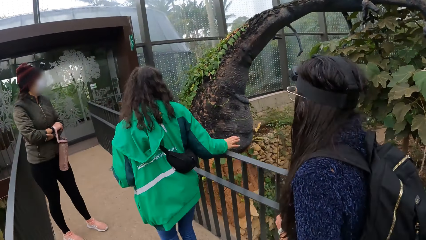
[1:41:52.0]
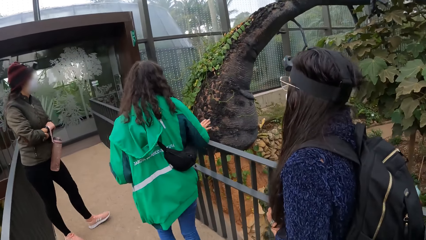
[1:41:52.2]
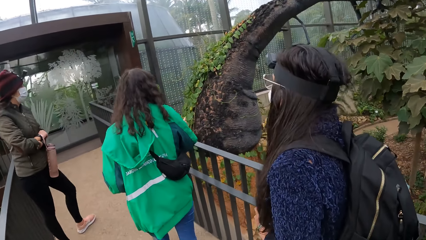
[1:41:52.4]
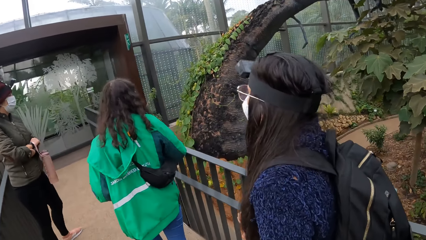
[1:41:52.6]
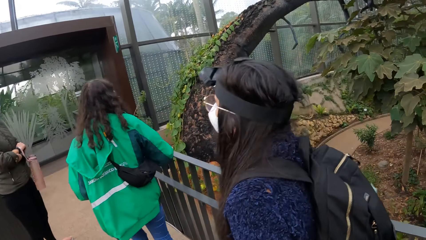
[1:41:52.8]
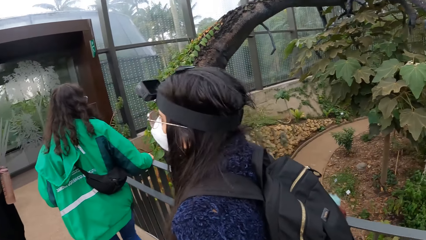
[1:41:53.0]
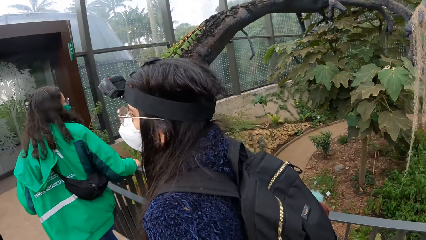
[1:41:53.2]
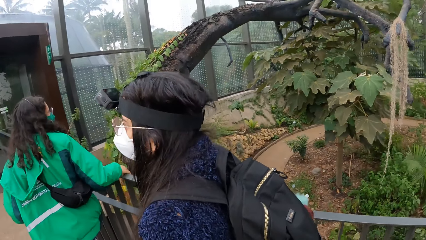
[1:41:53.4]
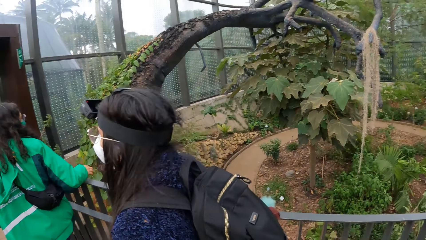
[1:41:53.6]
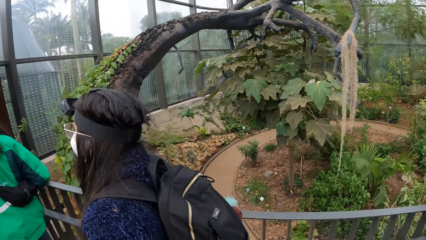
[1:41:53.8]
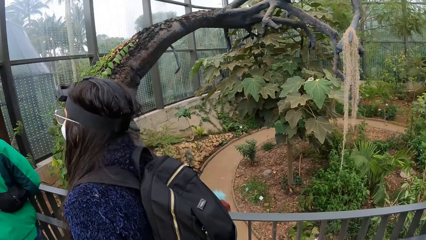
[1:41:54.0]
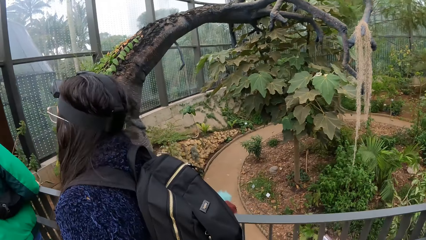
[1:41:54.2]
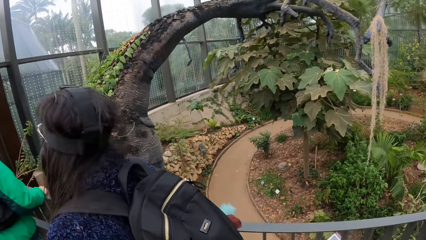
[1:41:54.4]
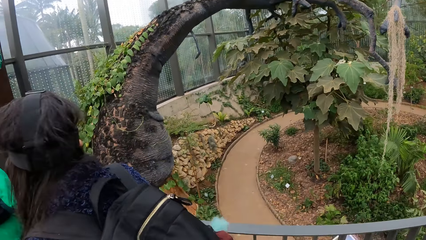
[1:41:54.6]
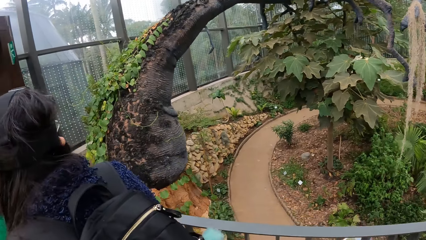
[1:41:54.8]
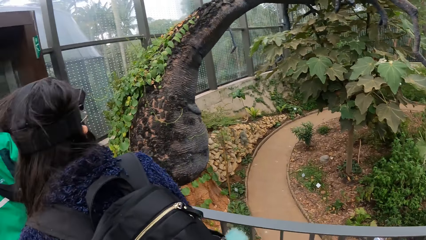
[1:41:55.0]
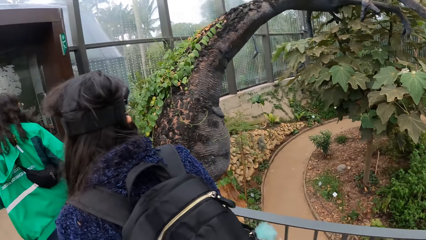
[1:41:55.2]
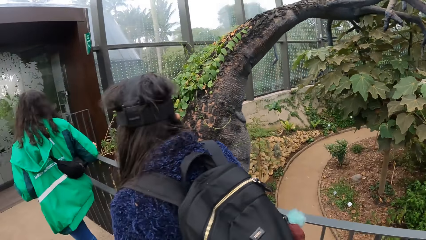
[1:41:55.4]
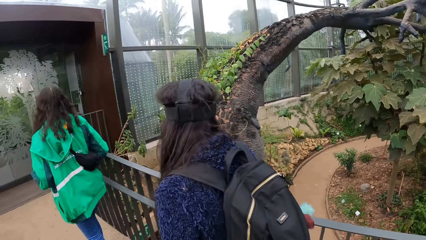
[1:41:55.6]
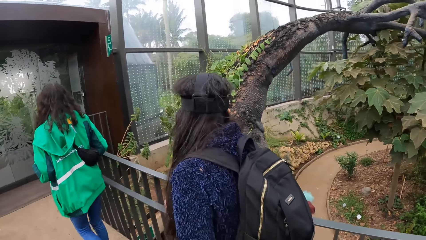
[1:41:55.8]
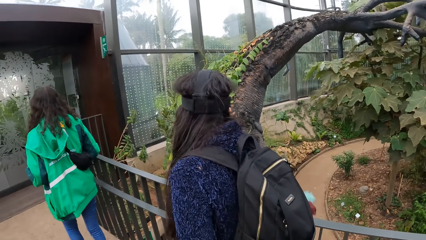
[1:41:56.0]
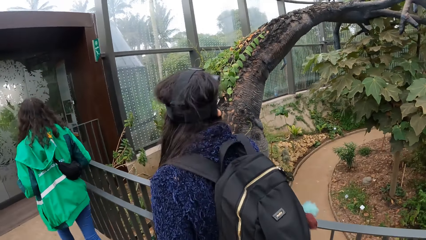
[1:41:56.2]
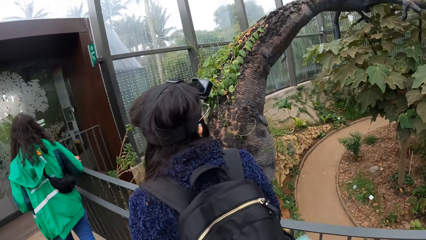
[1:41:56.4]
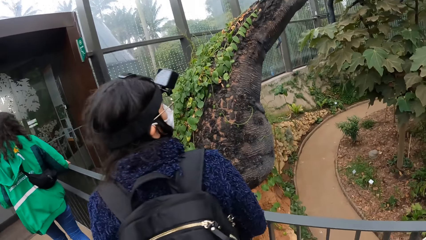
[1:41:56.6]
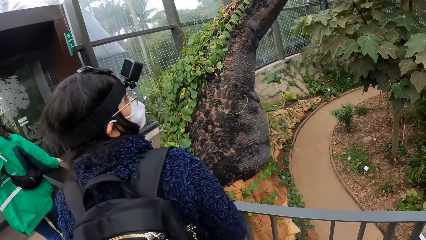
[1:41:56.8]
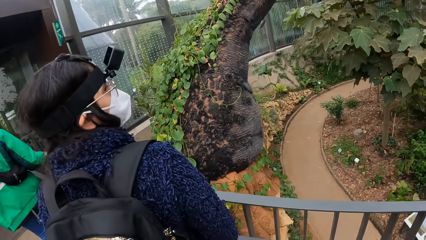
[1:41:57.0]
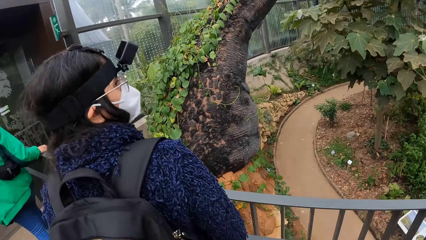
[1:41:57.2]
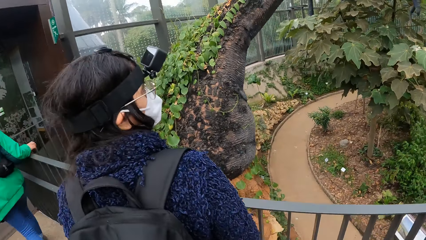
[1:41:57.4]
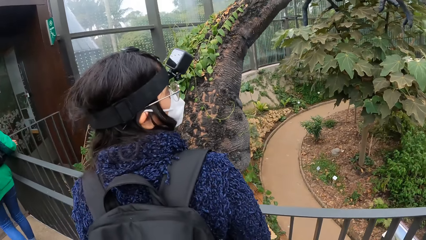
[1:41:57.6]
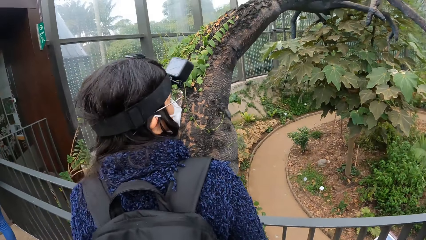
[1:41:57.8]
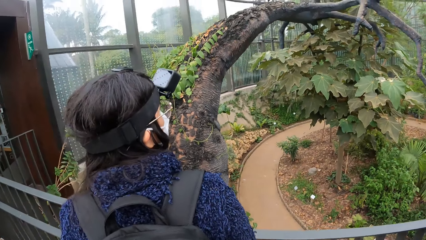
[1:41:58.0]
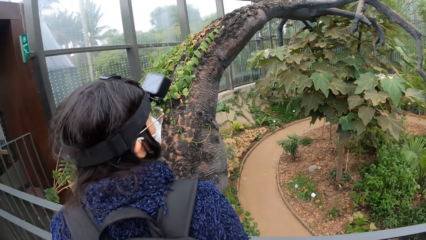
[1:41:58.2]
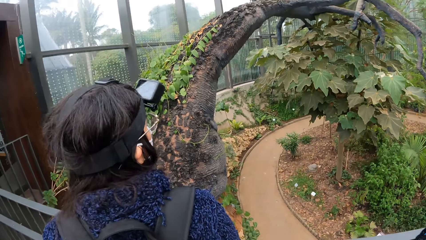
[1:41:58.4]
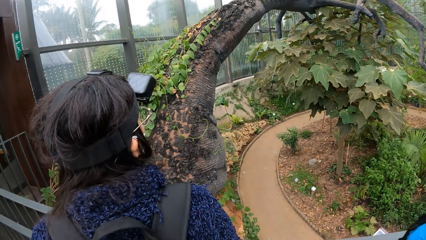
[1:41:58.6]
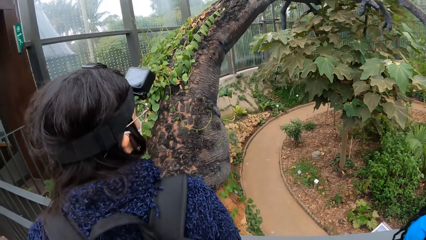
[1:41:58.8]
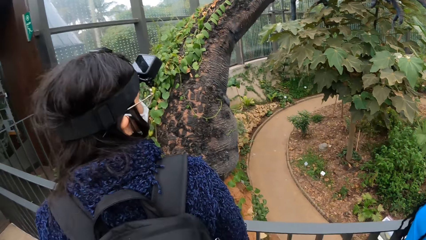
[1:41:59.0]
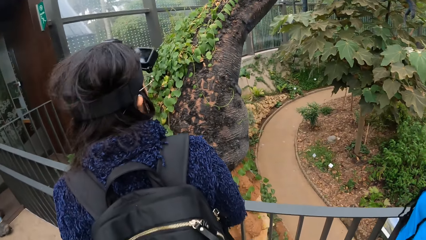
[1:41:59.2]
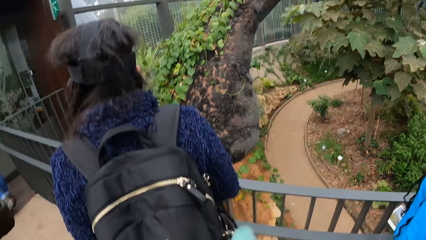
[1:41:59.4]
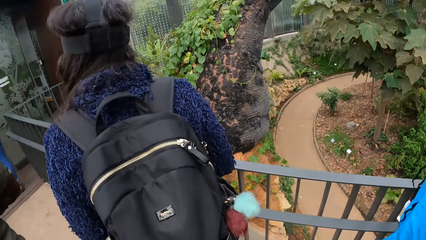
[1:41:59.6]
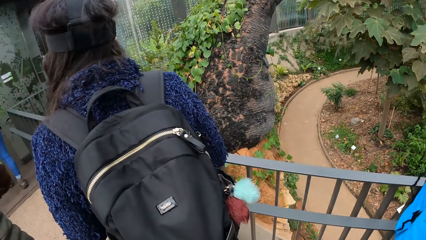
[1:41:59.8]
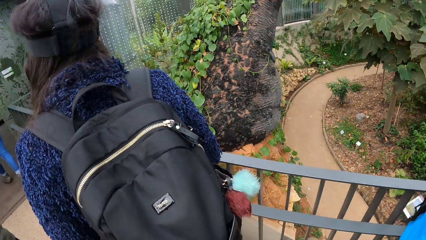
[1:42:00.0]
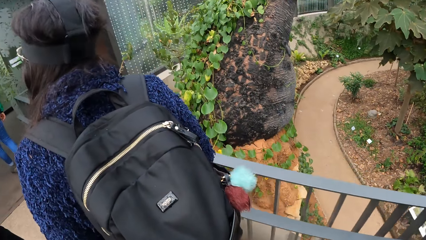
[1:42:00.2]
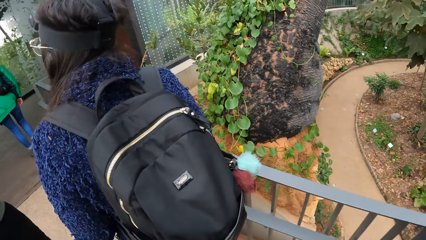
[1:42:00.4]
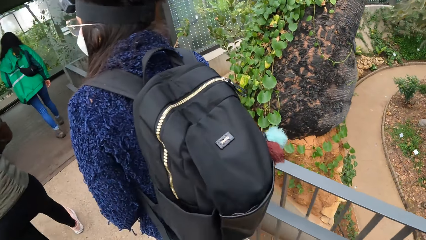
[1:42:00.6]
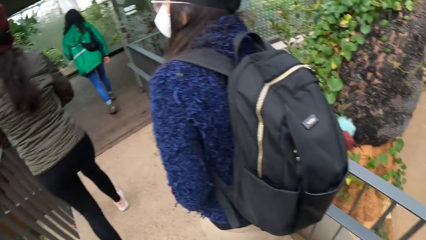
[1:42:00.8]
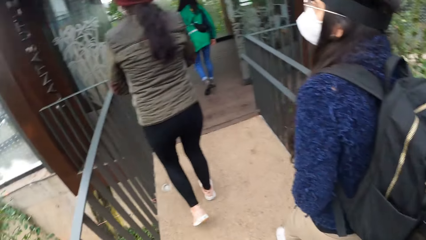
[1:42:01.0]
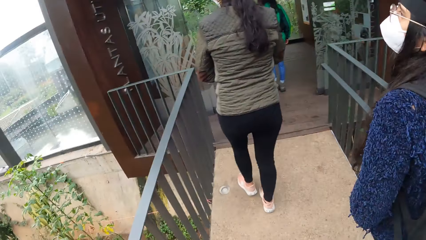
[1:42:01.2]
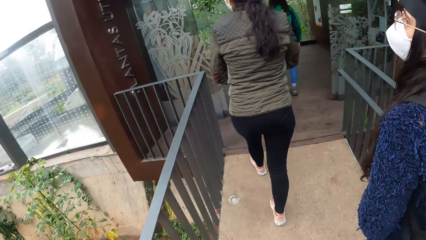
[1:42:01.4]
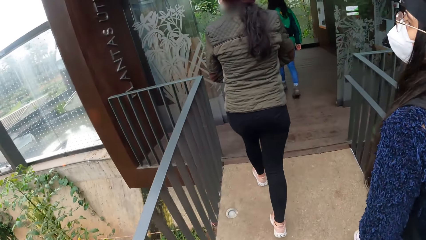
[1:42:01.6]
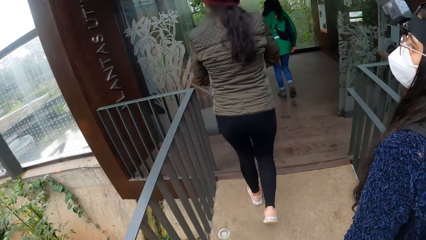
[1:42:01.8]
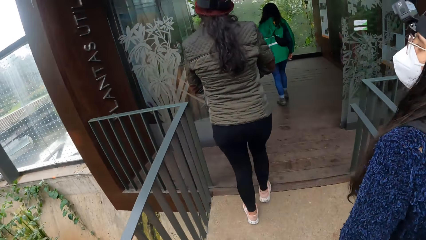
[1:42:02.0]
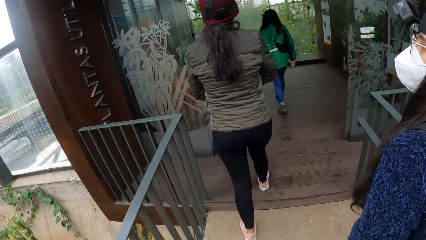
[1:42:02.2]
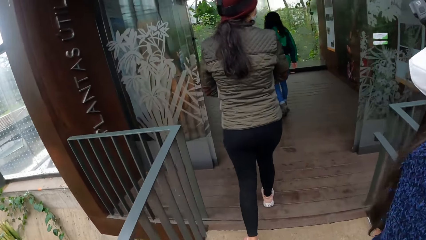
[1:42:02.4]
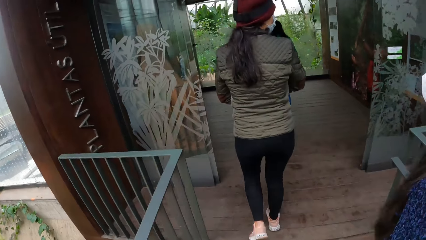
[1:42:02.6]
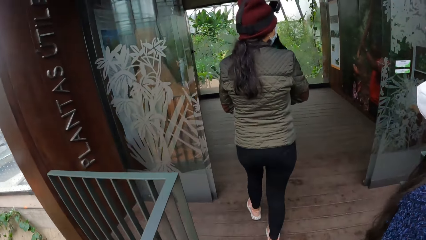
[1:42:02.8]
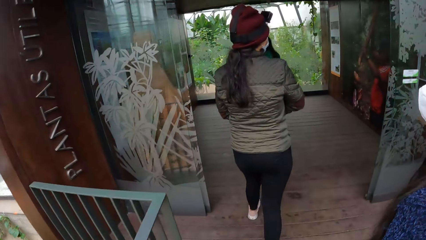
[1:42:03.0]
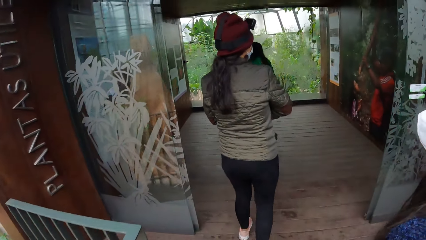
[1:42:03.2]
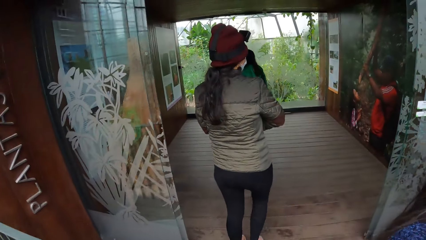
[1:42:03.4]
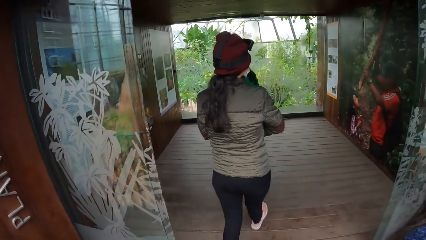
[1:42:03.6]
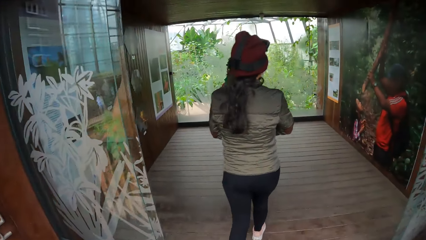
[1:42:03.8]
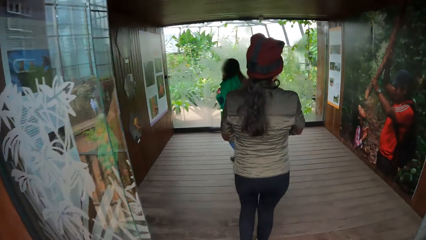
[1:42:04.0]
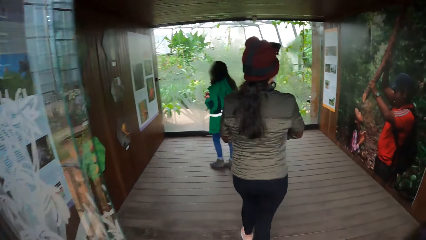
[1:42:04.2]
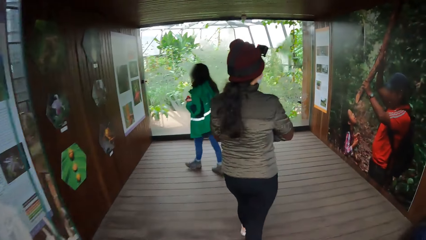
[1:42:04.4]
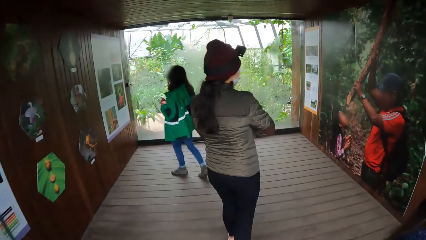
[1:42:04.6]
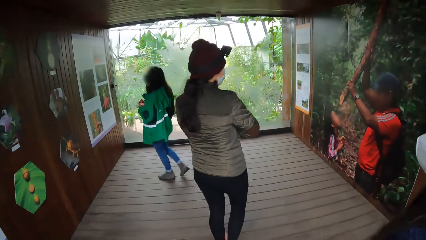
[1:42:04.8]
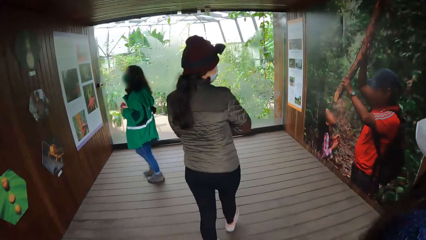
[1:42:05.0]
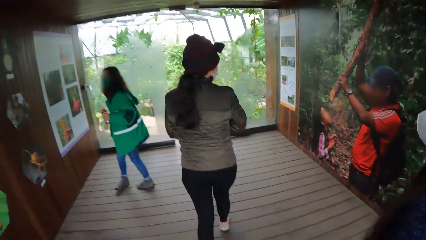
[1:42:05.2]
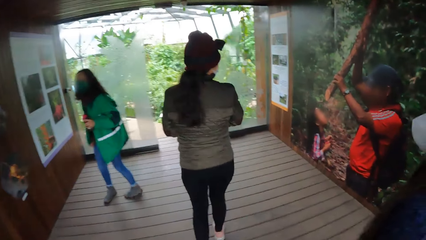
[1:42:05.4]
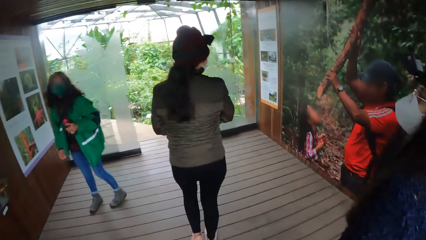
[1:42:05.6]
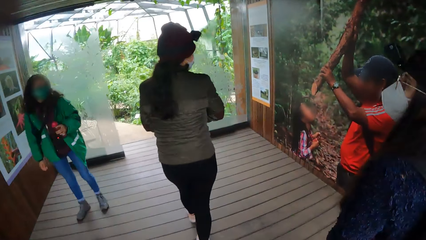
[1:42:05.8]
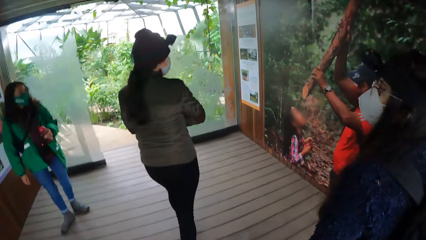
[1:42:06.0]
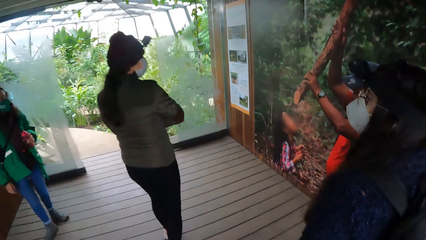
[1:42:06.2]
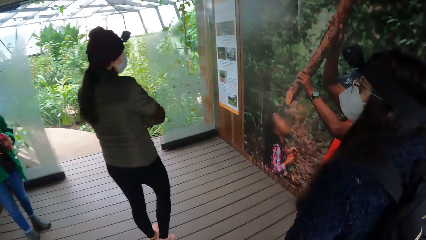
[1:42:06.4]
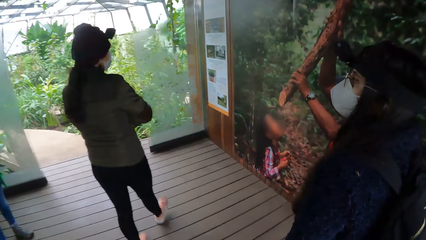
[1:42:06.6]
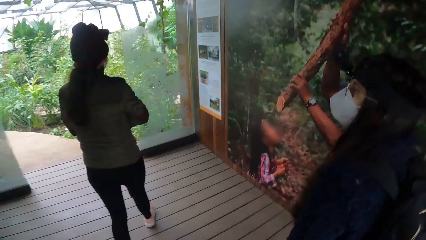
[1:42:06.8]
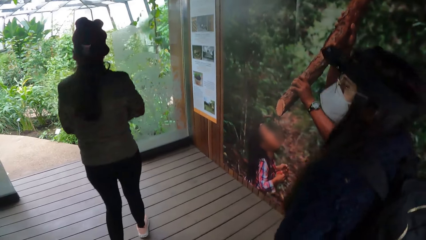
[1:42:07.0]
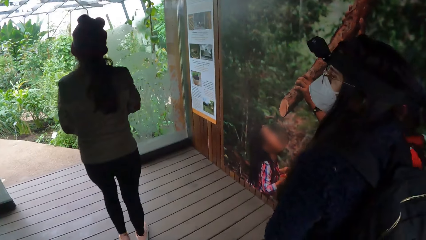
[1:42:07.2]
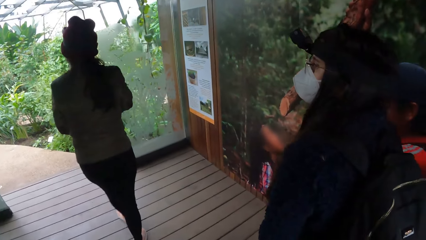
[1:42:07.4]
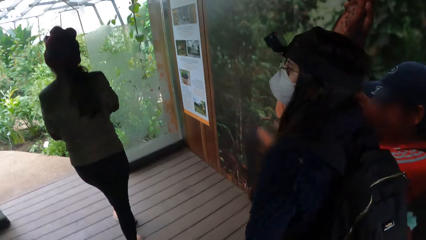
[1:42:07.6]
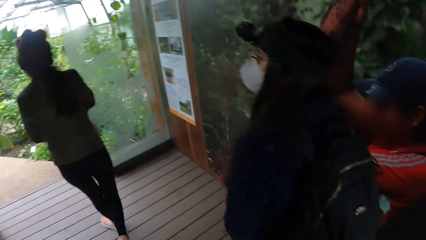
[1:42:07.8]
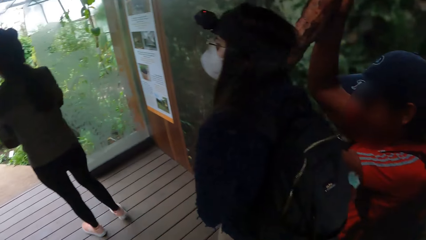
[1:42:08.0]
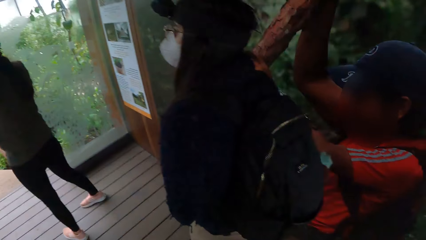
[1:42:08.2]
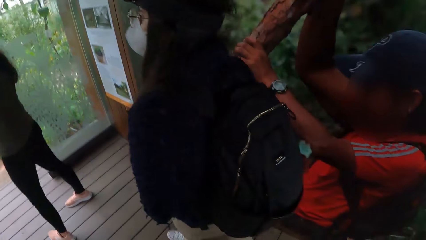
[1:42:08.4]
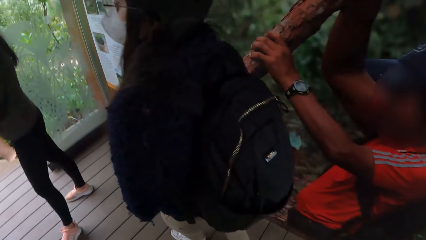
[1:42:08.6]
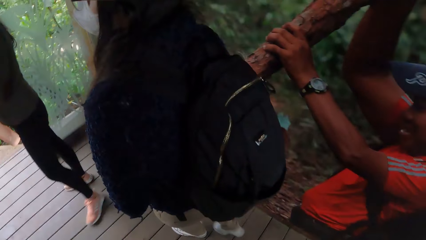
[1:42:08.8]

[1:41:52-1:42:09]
The instructor walks into a room. The camera wearer walks into the room.
